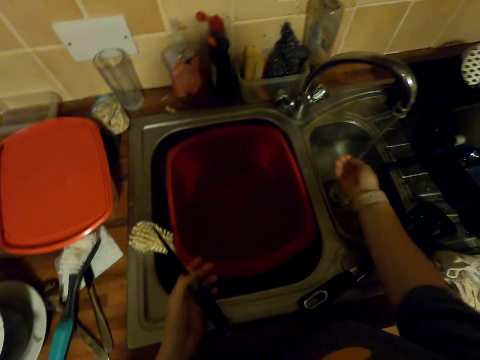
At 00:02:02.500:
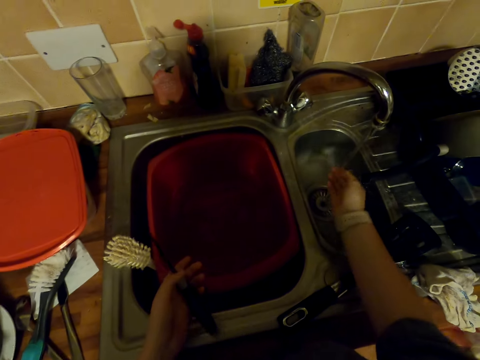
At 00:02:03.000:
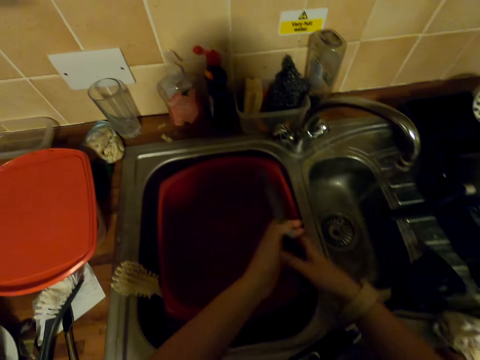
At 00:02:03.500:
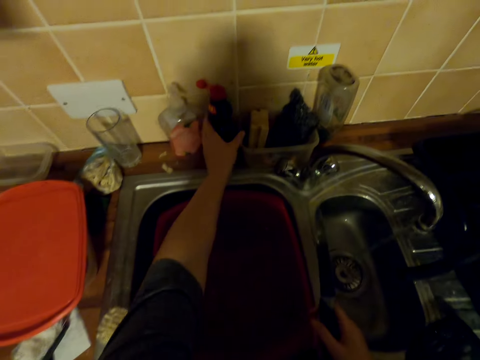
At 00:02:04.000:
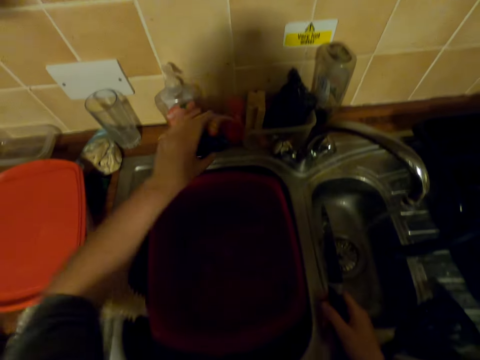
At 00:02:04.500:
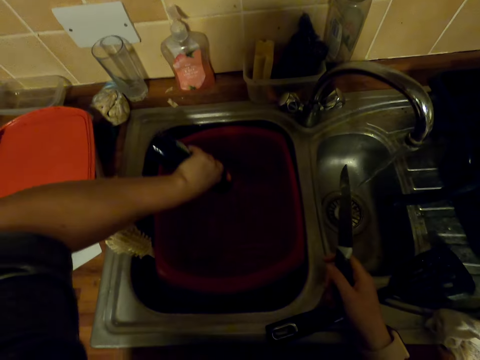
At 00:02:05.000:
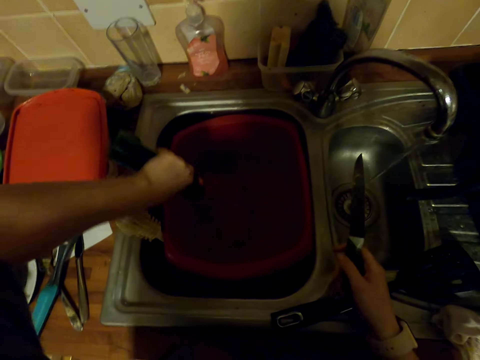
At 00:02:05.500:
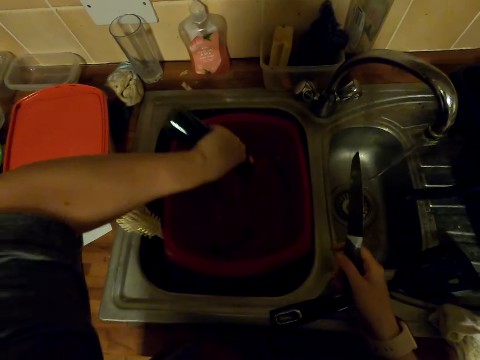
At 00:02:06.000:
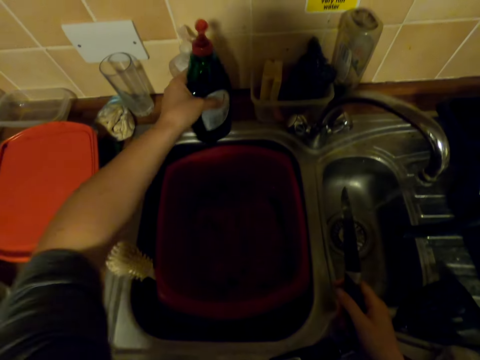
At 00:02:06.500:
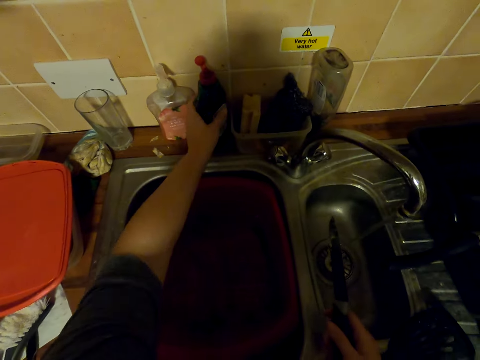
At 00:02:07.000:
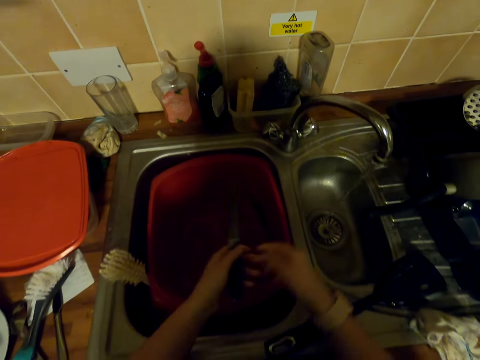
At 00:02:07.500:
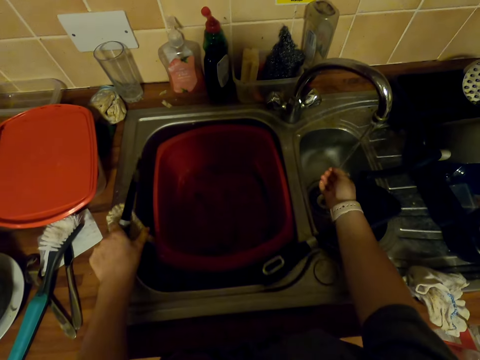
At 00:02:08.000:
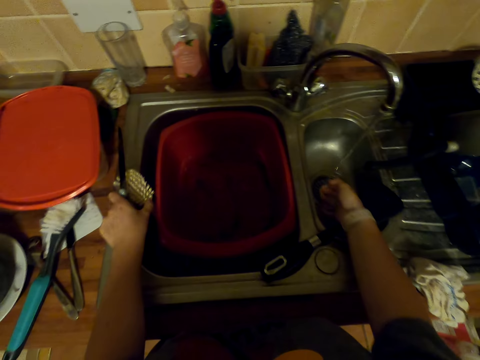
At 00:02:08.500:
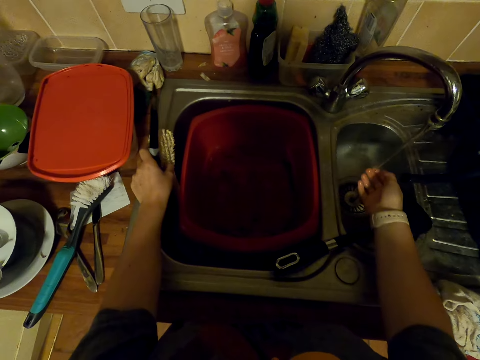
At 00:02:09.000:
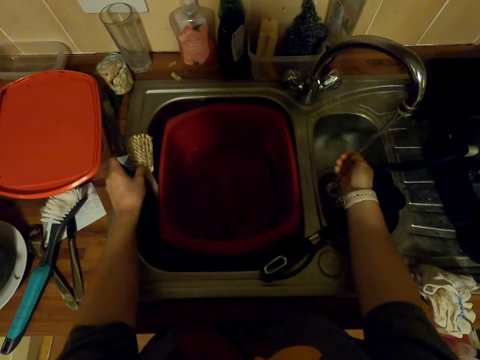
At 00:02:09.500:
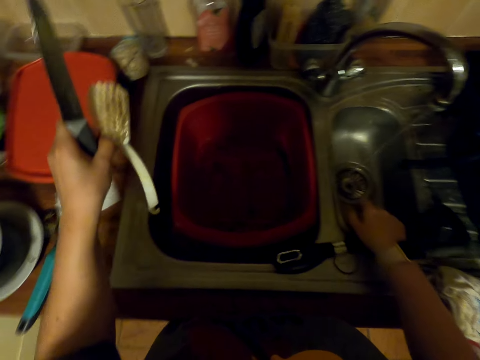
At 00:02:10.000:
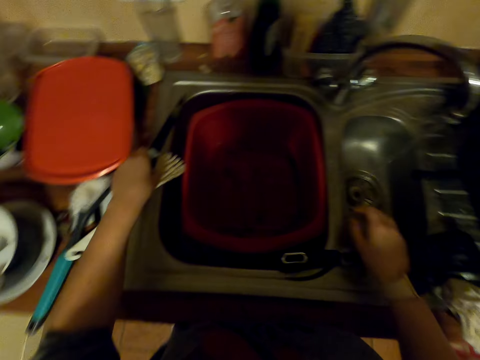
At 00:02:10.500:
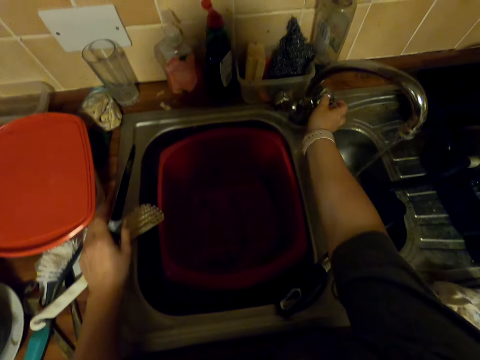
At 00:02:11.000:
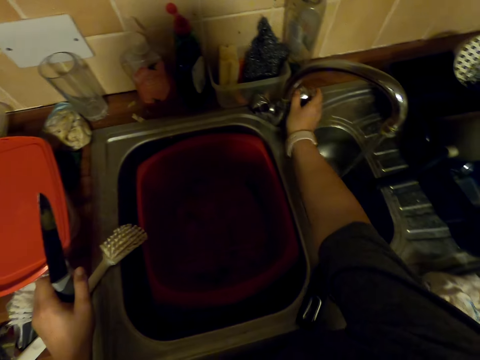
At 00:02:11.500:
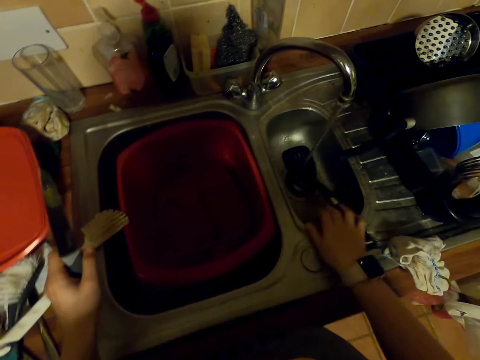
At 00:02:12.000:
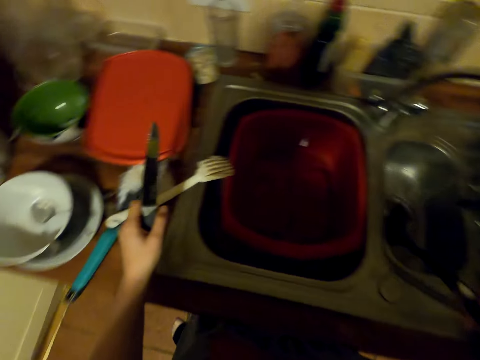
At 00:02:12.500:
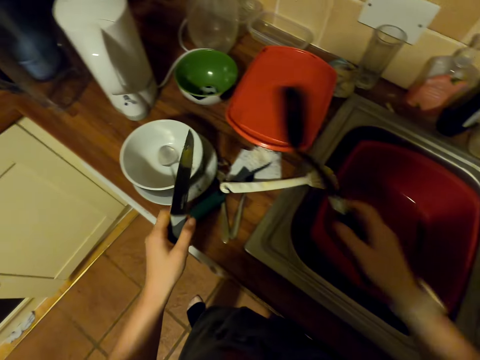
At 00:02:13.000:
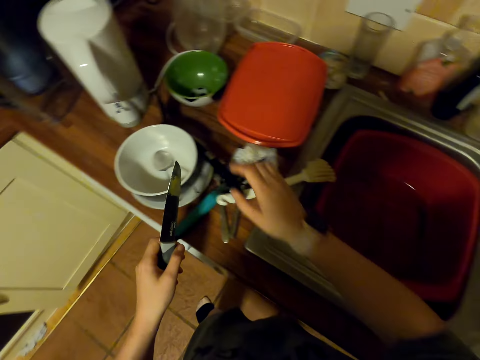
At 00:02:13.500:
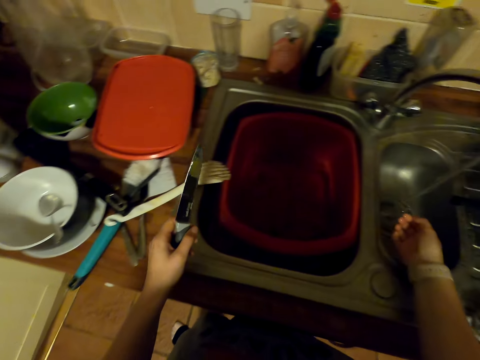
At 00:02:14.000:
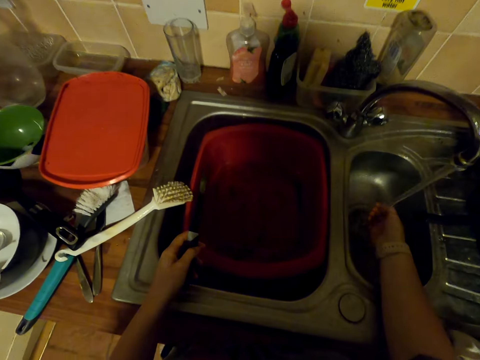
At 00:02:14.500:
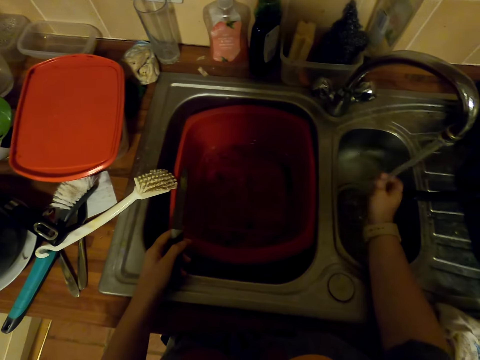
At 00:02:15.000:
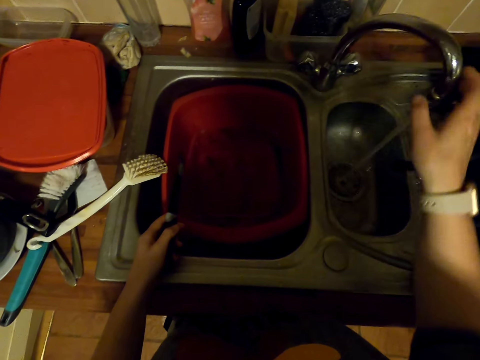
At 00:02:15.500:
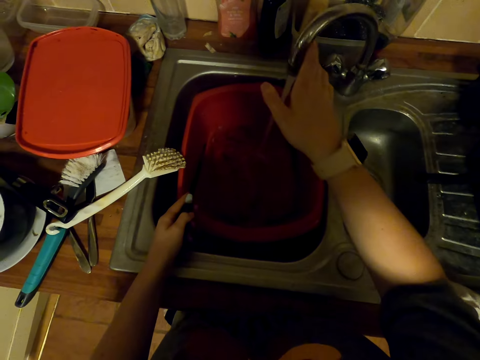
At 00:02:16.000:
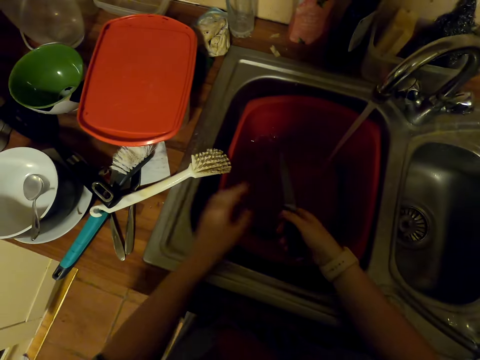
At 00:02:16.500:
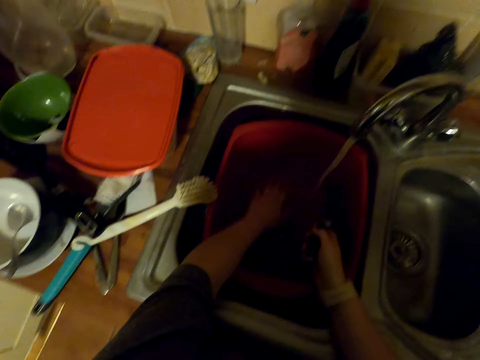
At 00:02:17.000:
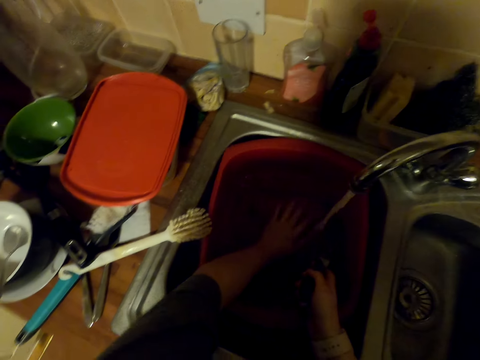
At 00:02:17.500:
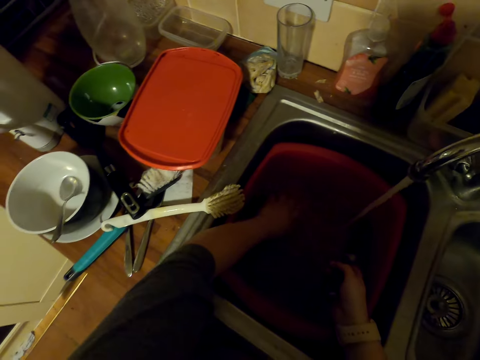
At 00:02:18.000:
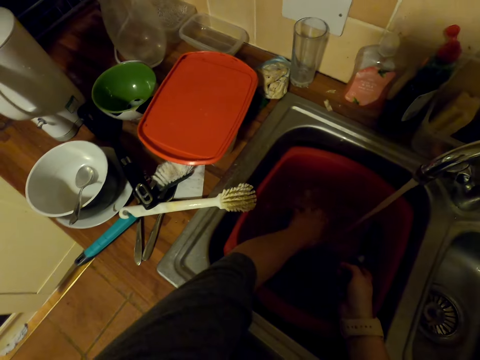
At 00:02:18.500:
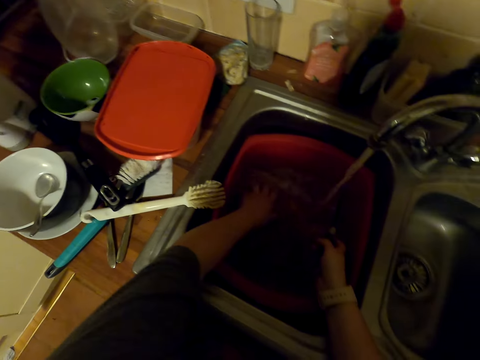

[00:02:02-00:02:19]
The camera wearer picks up a knife with the other hand. They pick up a soap bottle on the sink. They put soap in the basin. They put the soap bottle on the sink. They pick up the knife with the other hand. They rinse a hand in the sink. They move a flat spoon on the sink. They pick up a brush in the sink. They rinse a hand in the sink. They move the flat spoon on the sink. They put the brush on the sink. They turn the faucet. They pick up the flat spoon on the sink. They put the flat spoon on the countertop. They rinse a hand in the sink. They turn the faucet sideways. They pick up the knife with the other hand. They move a hand in the water.

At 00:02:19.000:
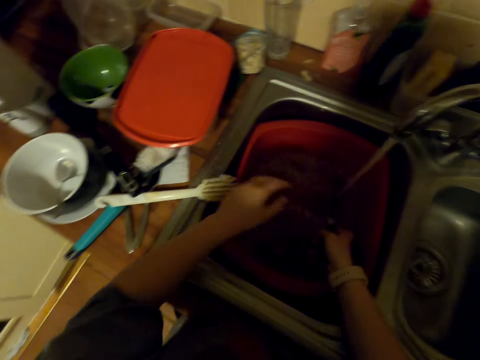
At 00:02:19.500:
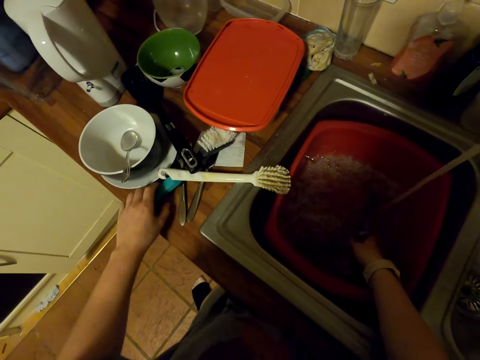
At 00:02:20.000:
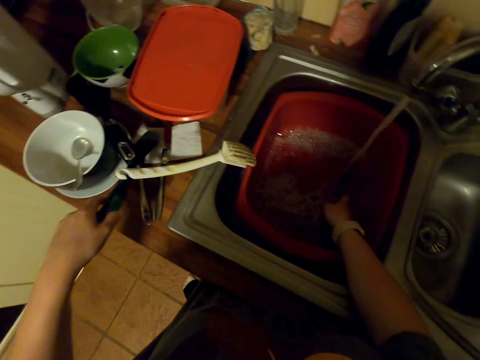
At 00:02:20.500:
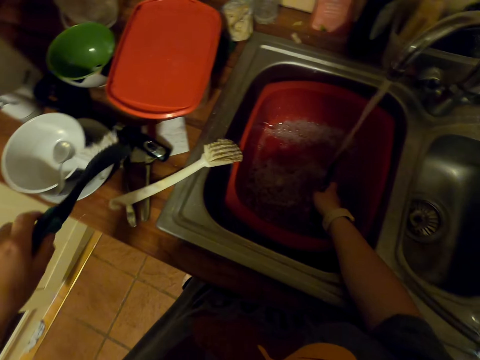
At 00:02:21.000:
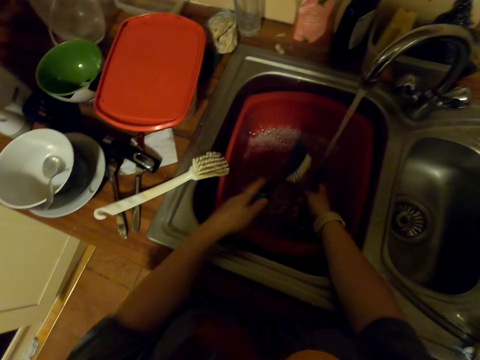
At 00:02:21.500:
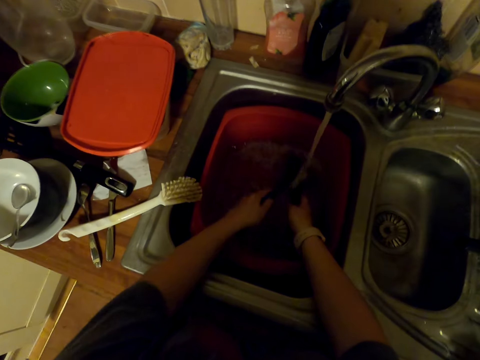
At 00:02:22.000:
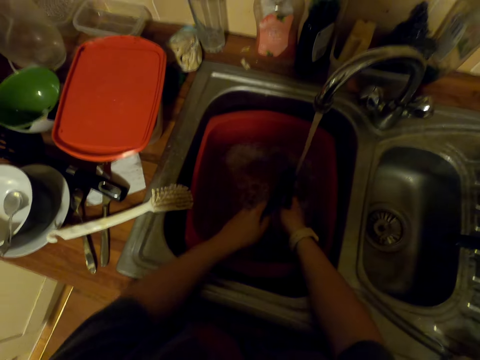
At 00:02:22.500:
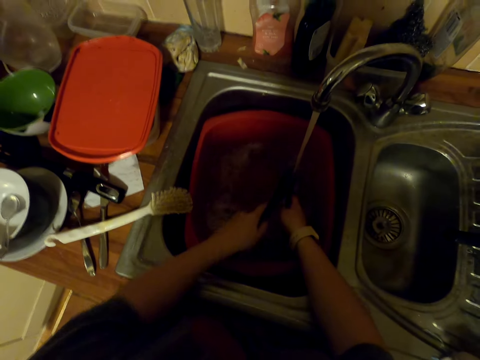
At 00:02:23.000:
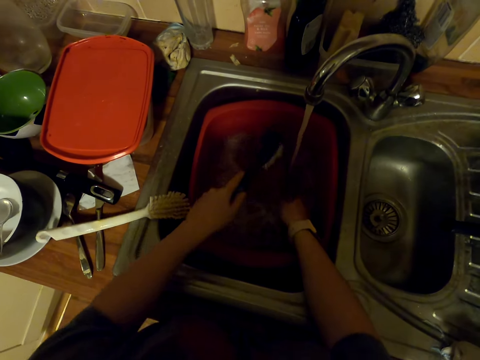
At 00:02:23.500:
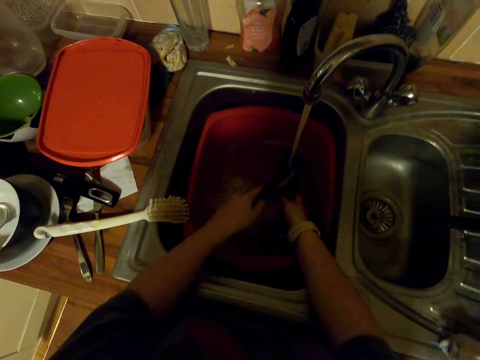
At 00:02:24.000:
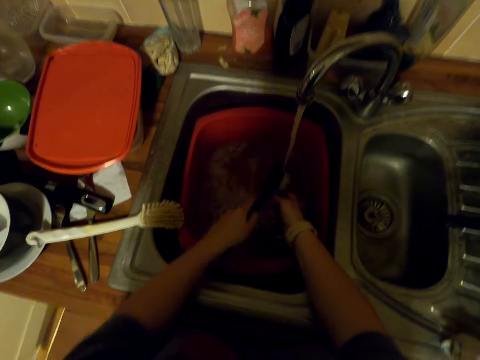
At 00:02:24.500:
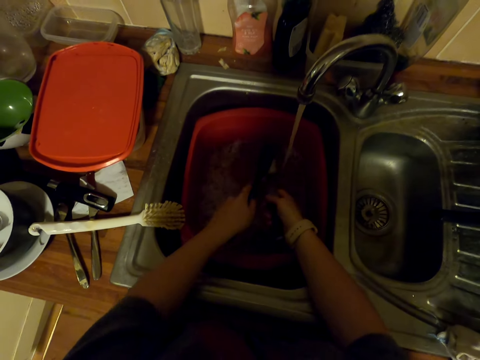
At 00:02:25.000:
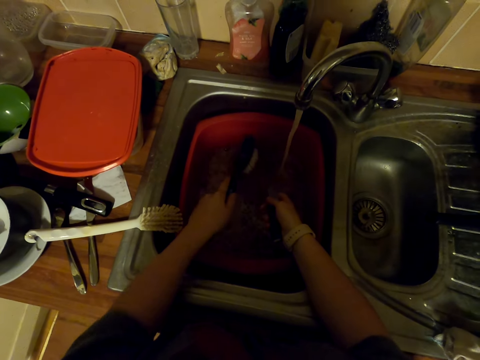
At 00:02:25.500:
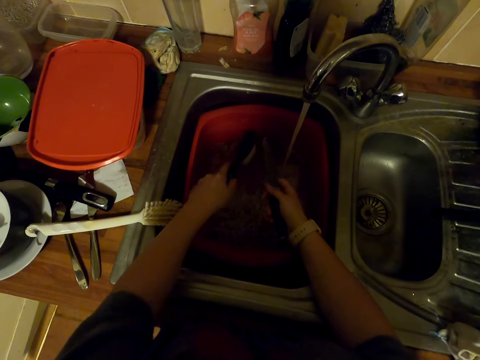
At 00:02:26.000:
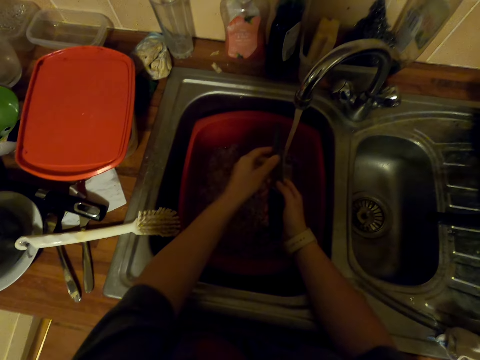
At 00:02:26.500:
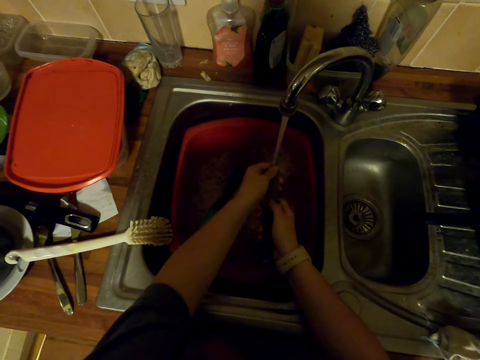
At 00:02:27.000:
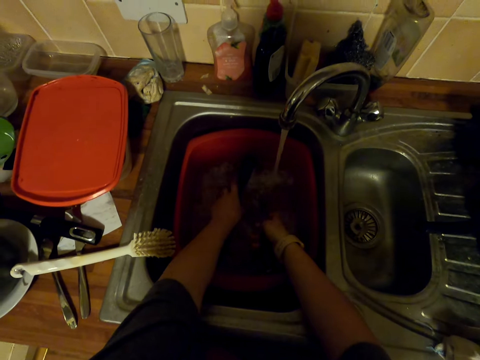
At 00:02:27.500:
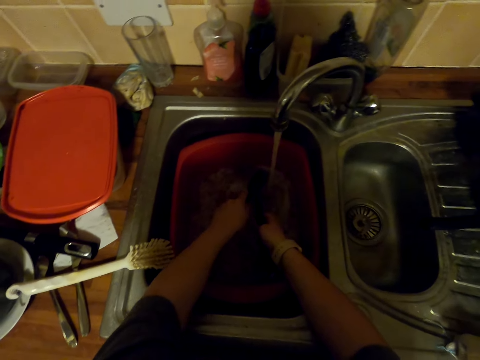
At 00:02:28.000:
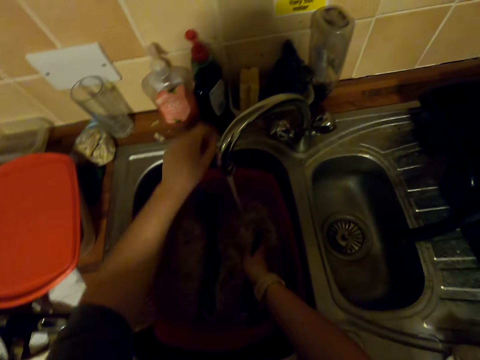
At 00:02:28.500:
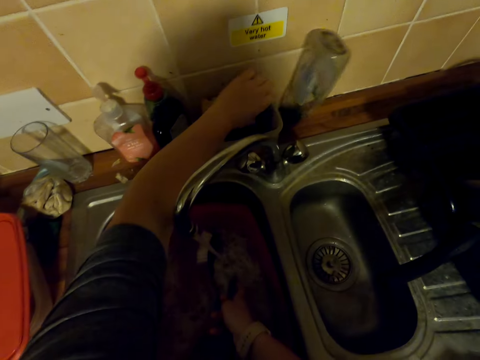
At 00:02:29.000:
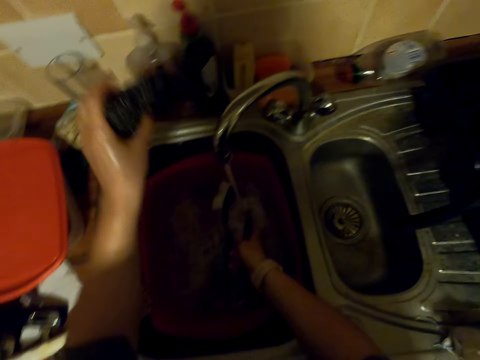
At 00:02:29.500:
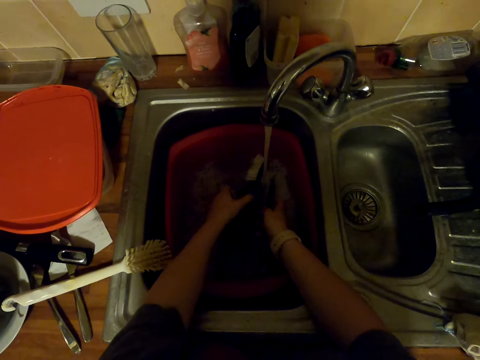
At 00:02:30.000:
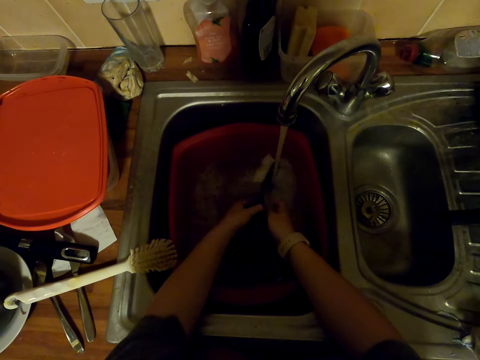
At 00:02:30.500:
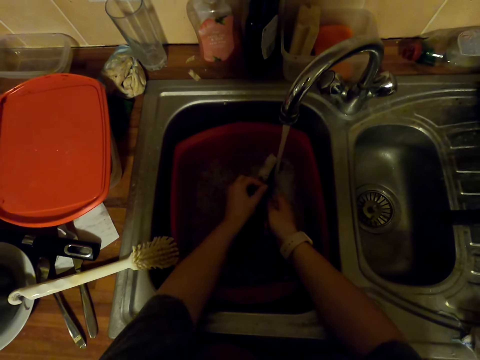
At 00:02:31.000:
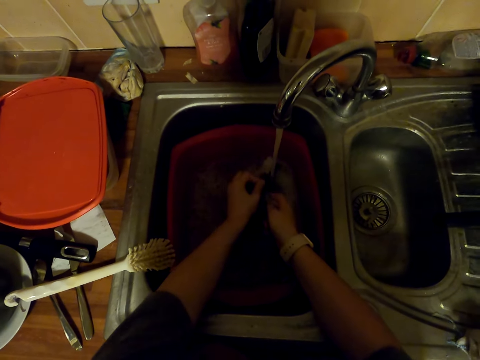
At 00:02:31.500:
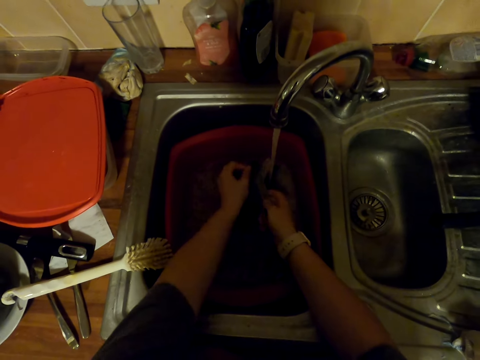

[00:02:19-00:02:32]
The camera wearer picks up a brush on the countertop. They wash a knife with the brush in a basin. They put the brush in the basin. They rinse the knife in the sink. They move the brush in the basin. They pick up a cloth or steel wire on the sink. They wash the knife with the cloth in the basin.
